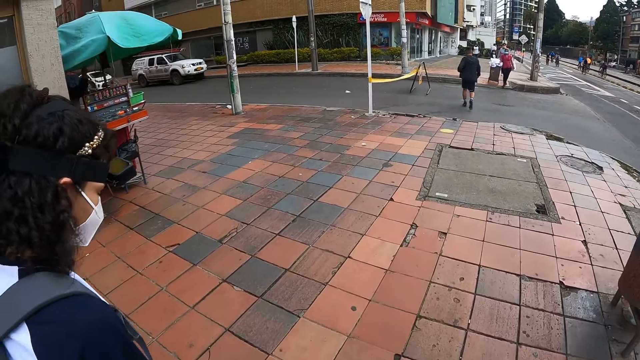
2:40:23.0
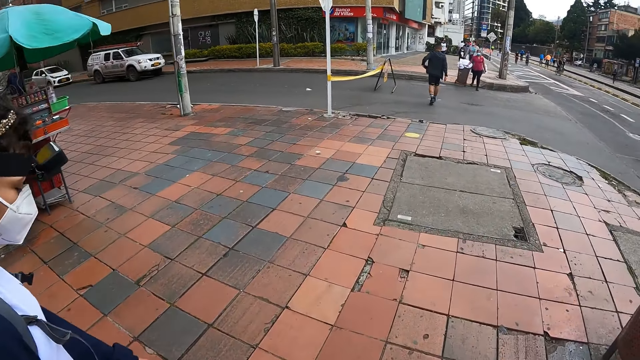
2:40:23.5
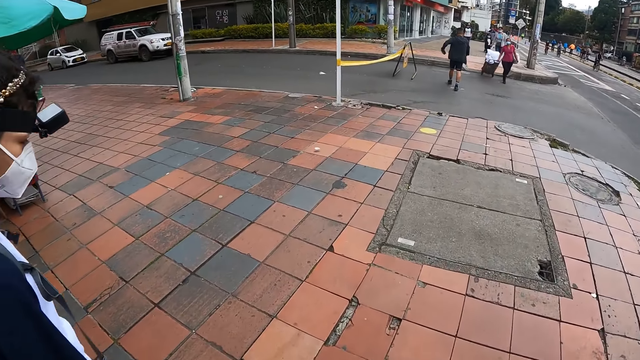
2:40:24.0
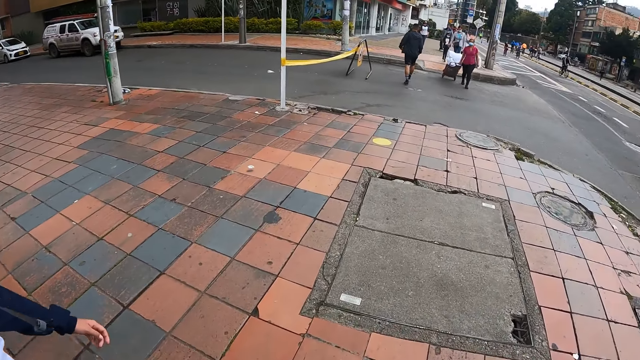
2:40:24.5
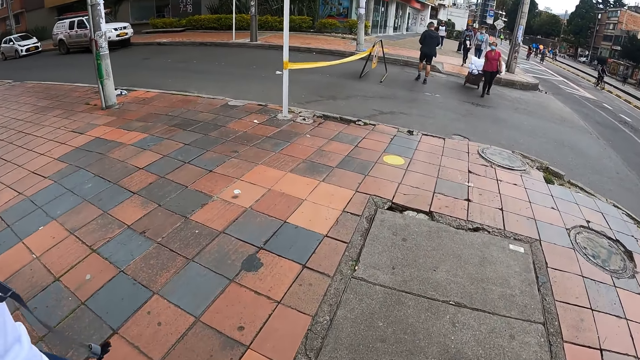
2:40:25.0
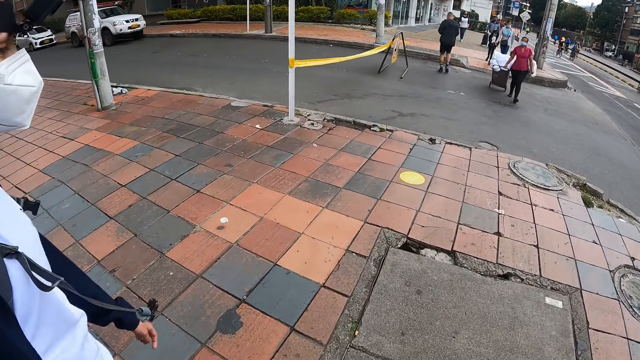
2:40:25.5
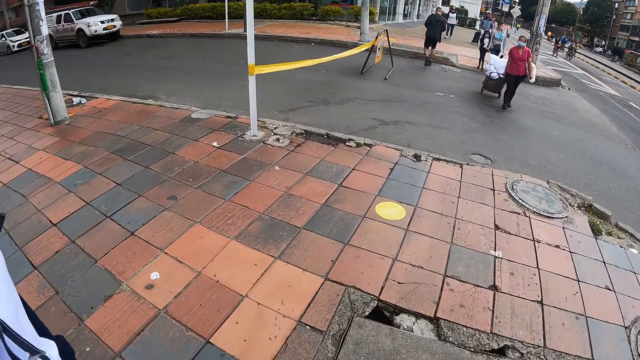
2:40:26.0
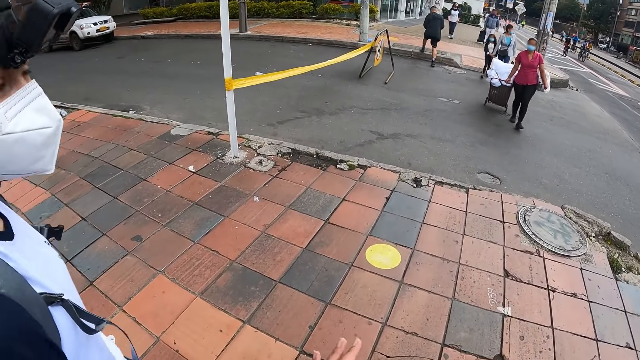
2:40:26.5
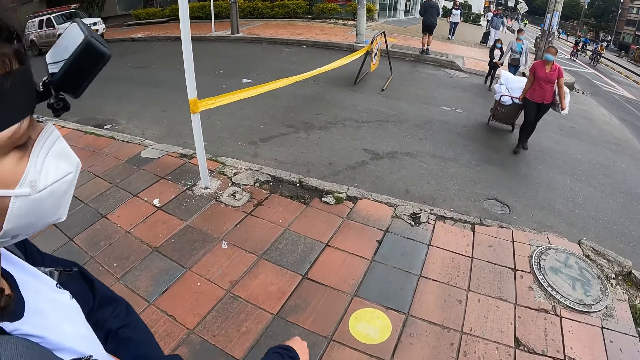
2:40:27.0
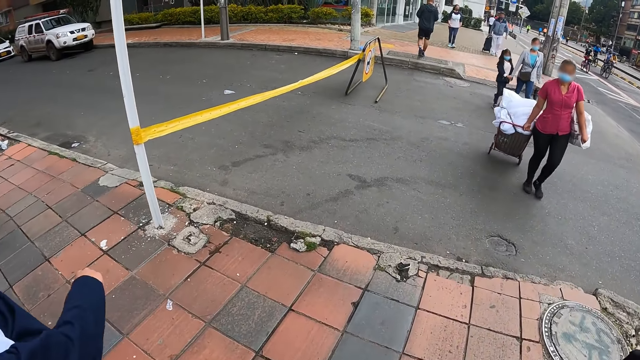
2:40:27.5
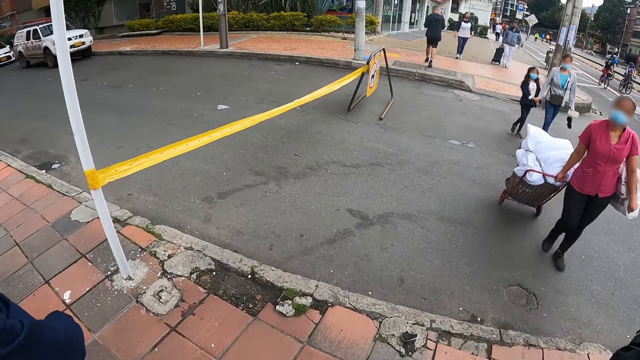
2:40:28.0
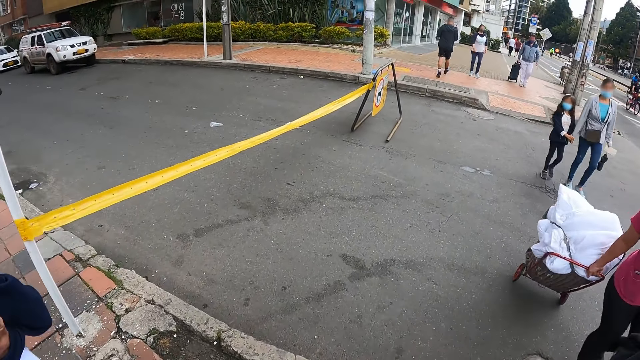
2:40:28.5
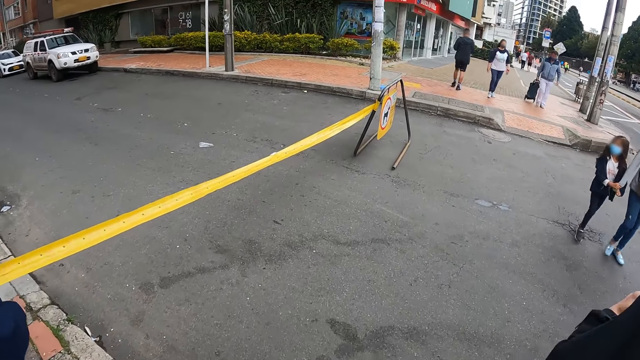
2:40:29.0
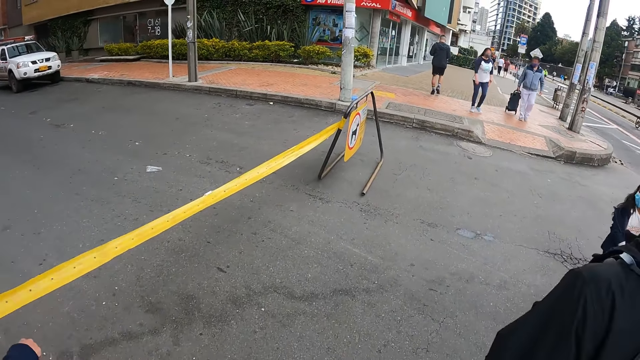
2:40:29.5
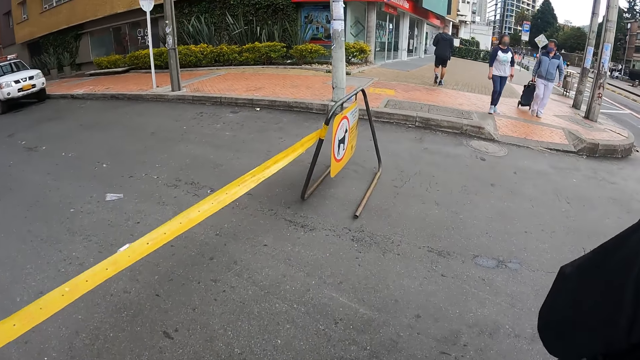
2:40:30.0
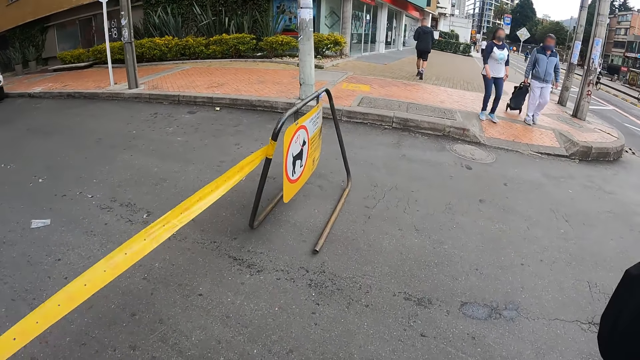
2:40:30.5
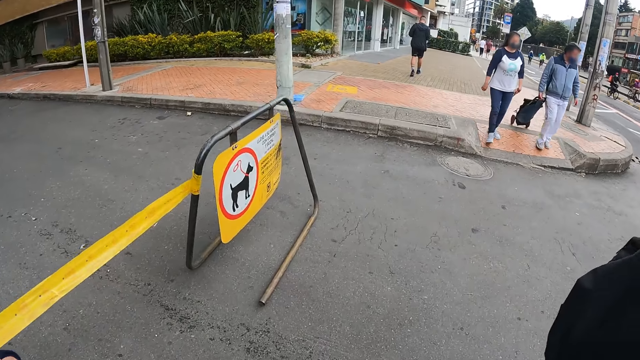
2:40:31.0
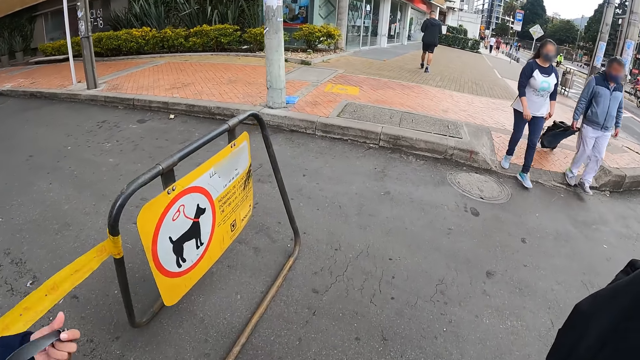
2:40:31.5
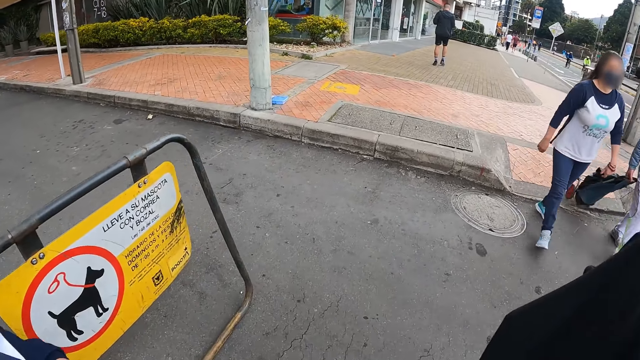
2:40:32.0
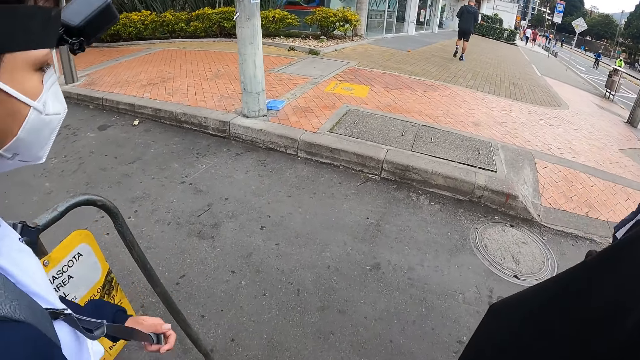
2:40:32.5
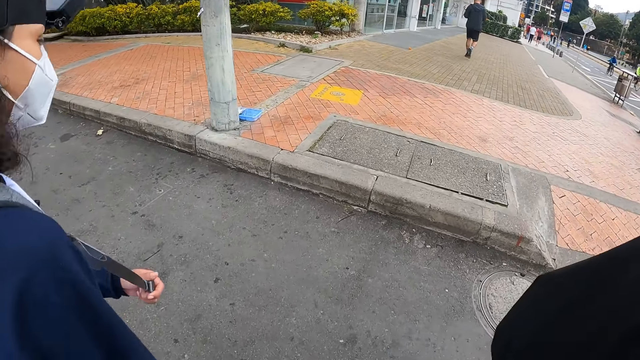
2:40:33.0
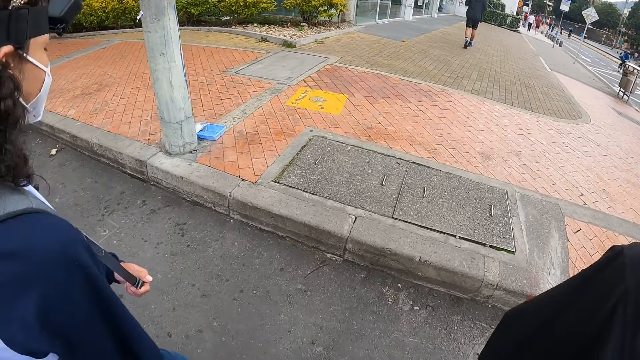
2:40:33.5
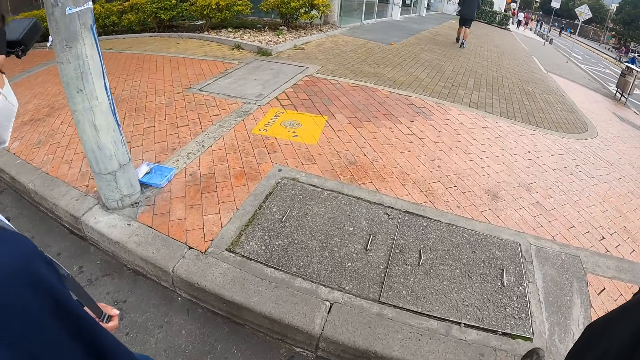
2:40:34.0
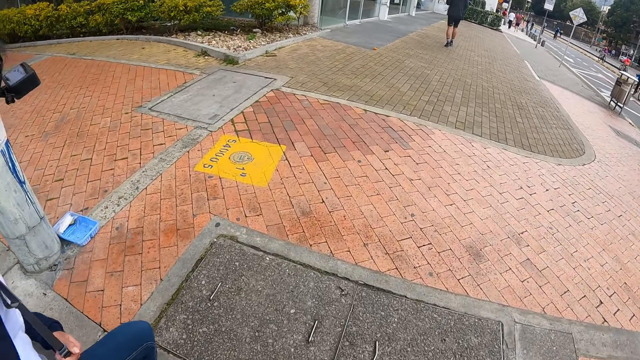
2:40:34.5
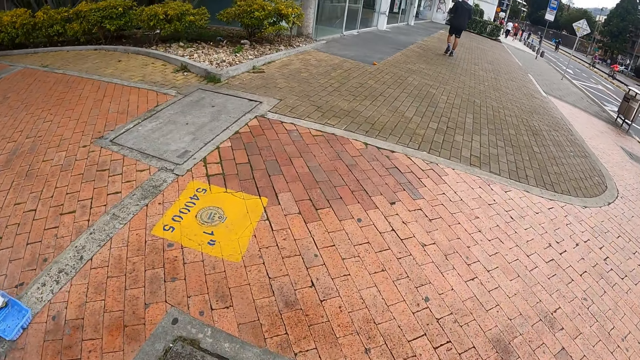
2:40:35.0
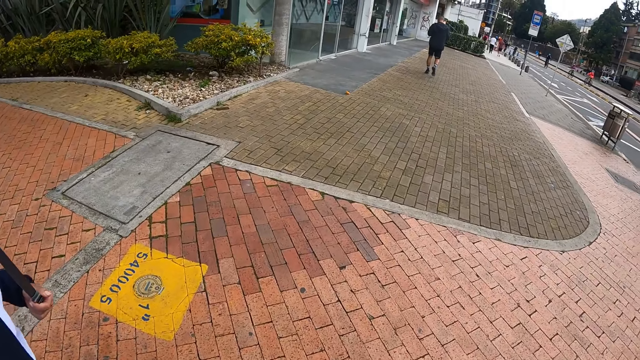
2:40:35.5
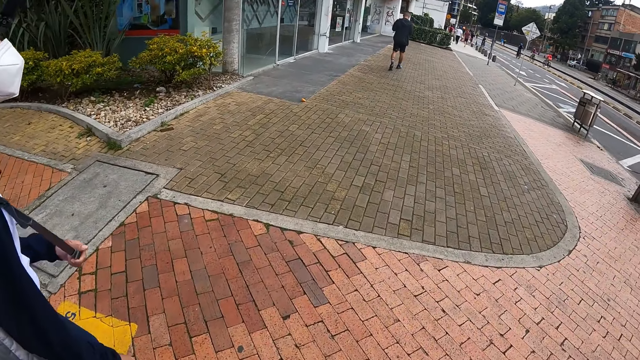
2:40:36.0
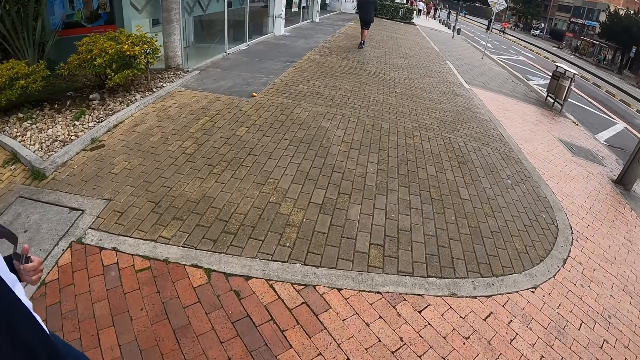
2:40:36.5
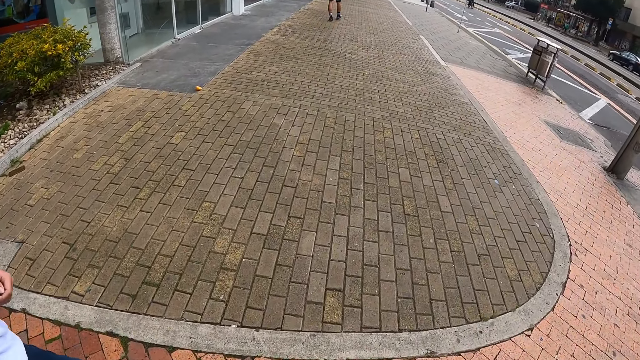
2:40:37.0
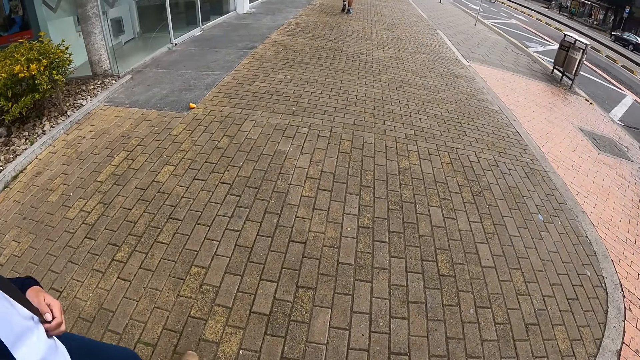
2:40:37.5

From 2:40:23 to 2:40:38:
The camera wearer walks on the path. A man walks across a road. The camera wearer crosses the road. A woman walks across the road. The man walks on a pavement. The woman walks on the pavement and steps on the path. The camera wearer walks along the path. The woman walks along the path.

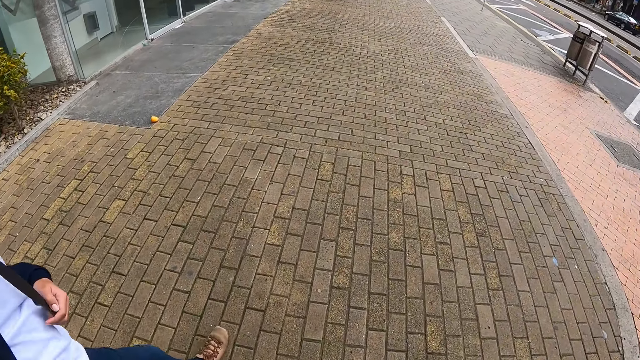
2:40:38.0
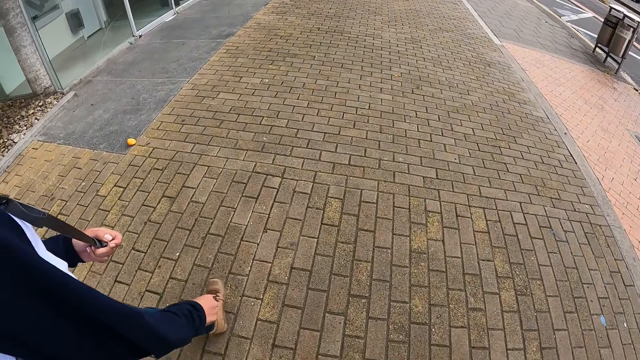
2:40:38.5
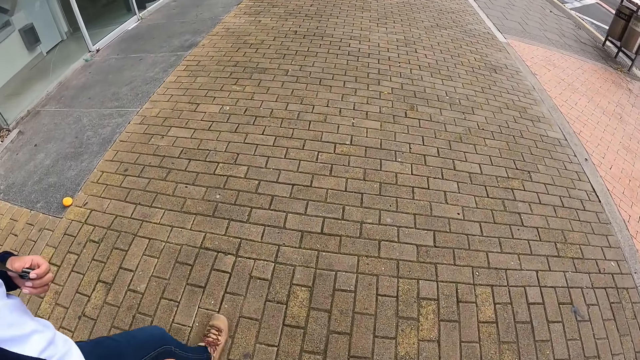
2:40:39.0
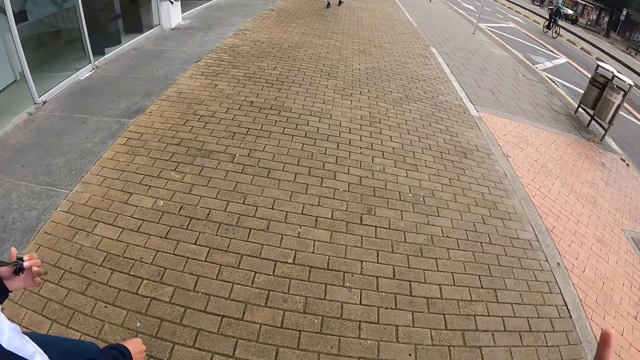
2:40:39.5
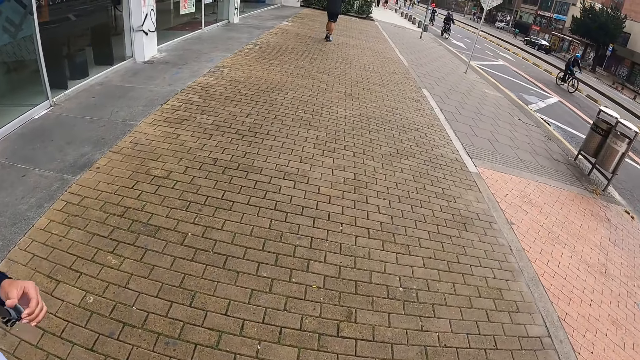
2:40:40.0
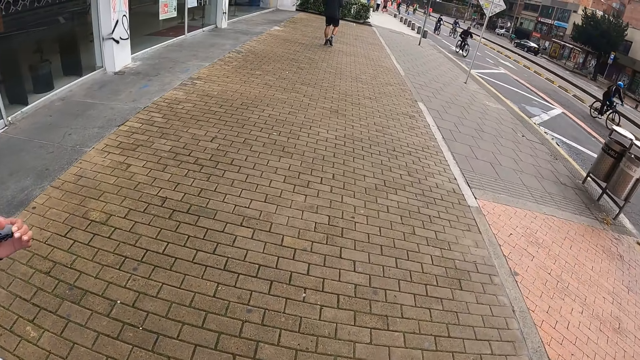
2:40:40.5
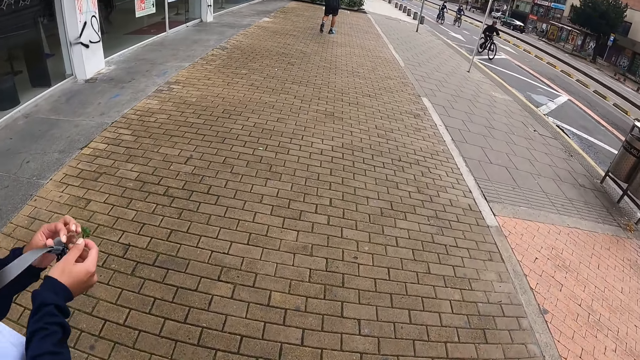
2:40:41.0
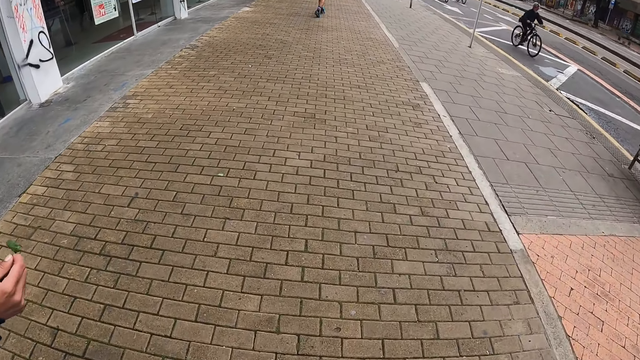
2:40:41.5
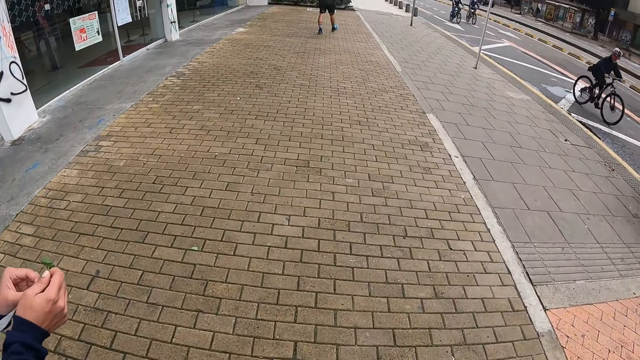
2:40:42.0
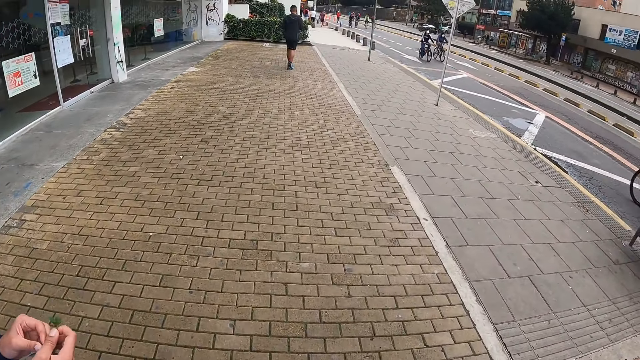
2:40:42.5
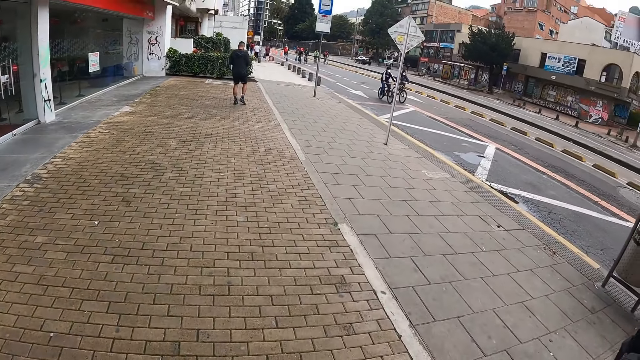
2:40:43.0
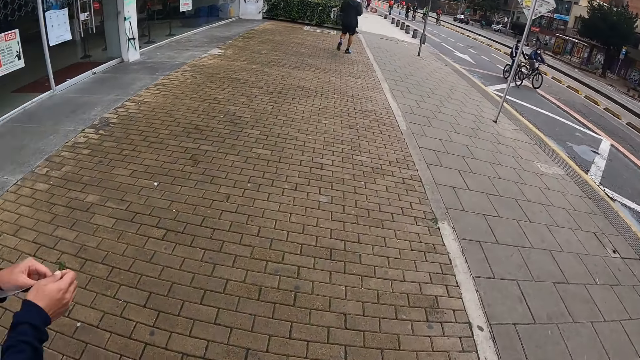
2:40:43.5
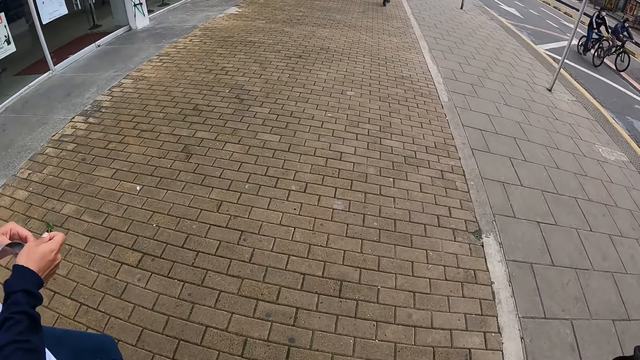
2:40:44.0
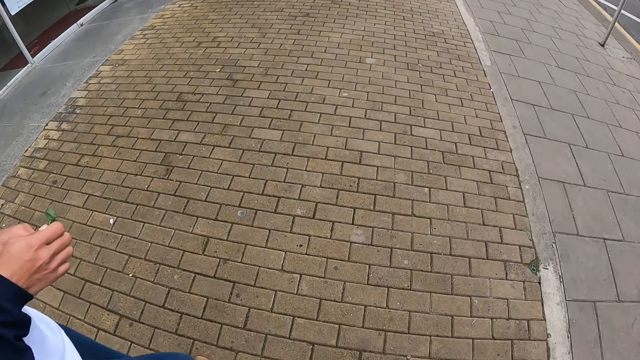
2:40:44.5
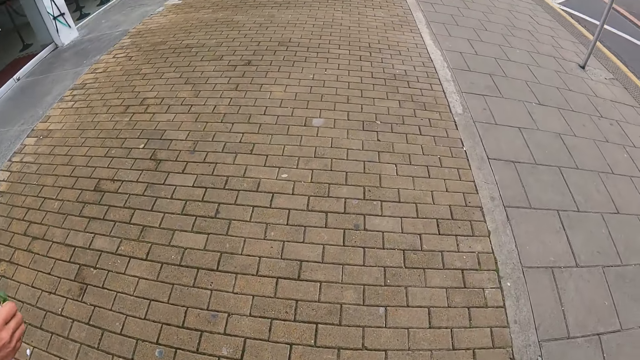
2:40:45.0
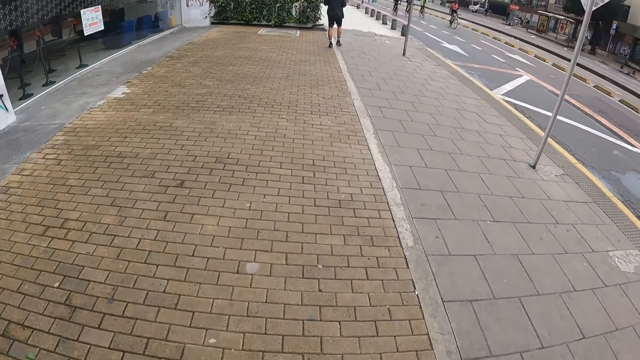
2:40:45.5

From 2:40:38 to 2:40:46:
The camera wearer walks along the path. A woman fiddles with the straps of a backpack on her back with both hands. The woman holds a bag string with both hands. The camera wearer walks along the path.
